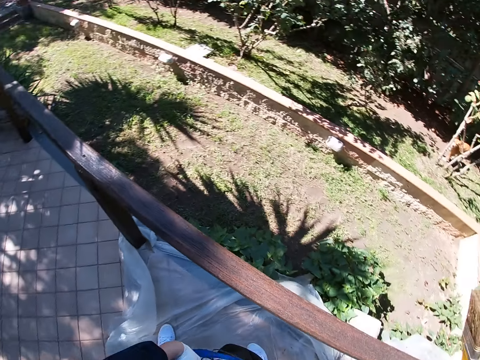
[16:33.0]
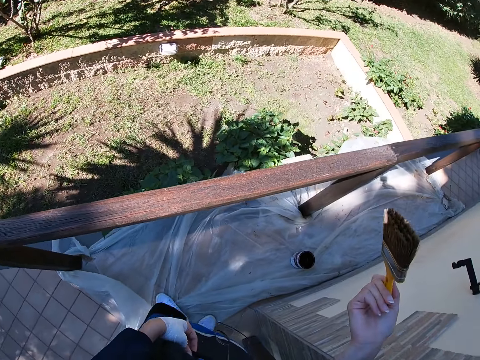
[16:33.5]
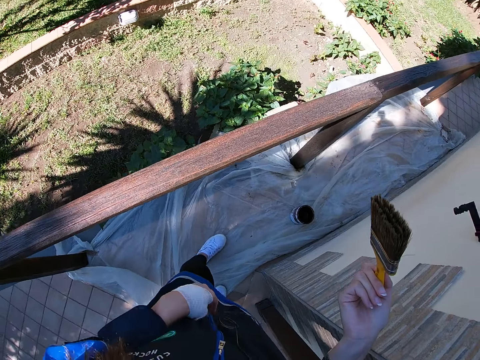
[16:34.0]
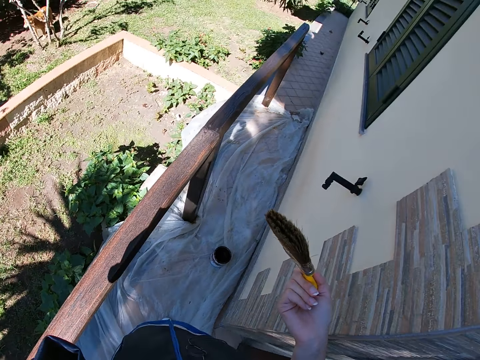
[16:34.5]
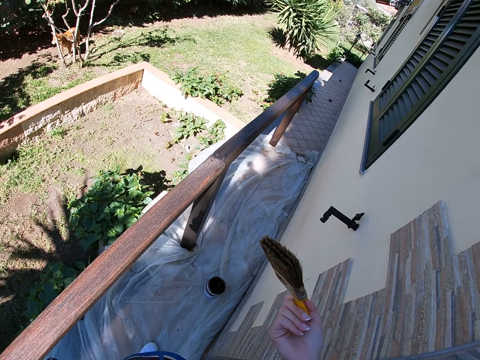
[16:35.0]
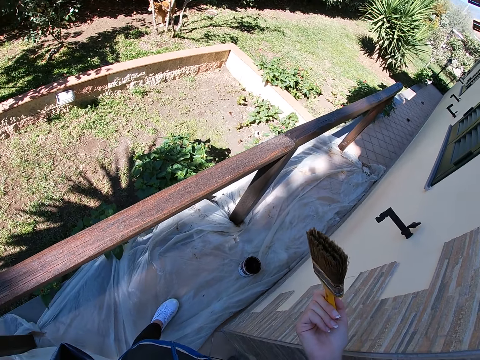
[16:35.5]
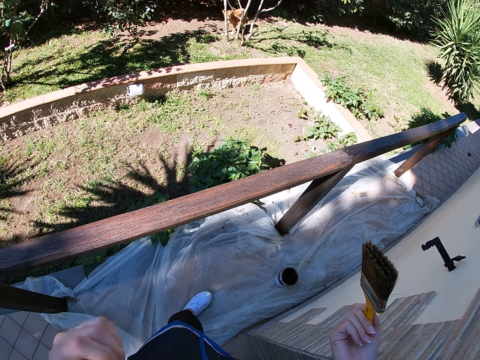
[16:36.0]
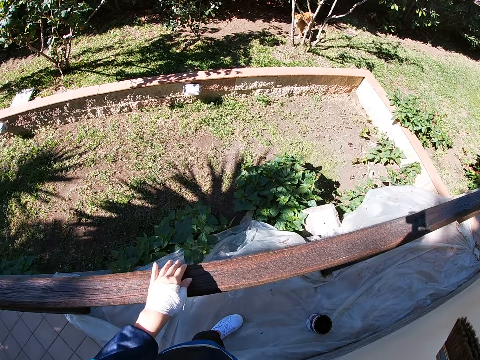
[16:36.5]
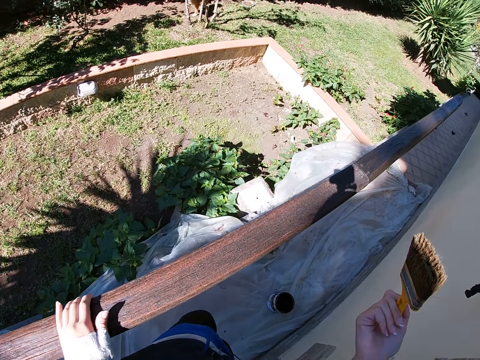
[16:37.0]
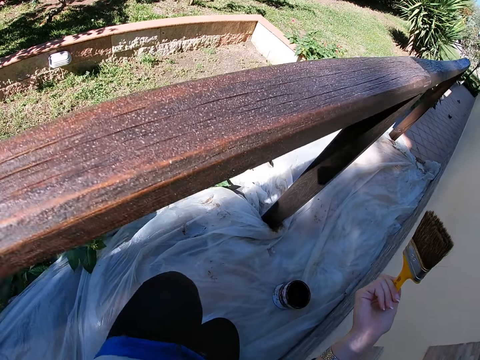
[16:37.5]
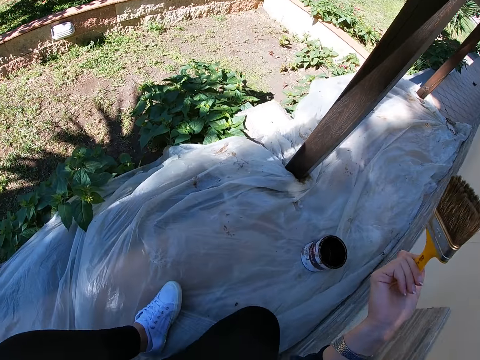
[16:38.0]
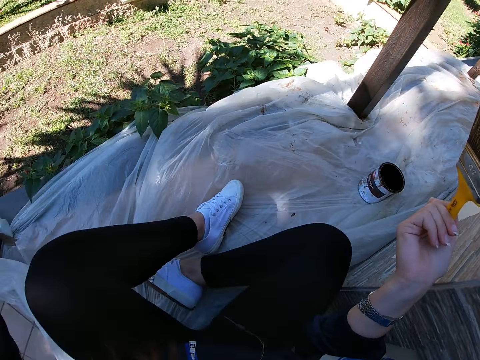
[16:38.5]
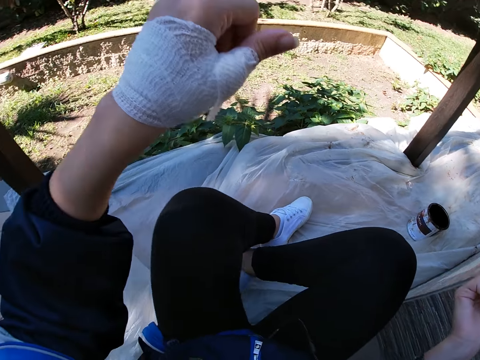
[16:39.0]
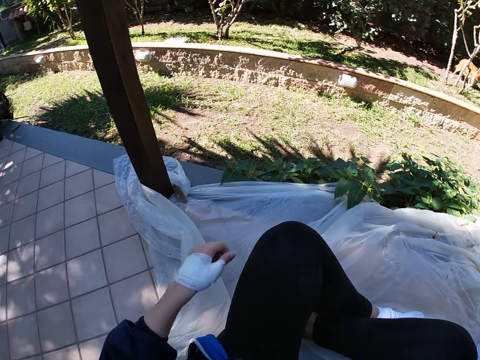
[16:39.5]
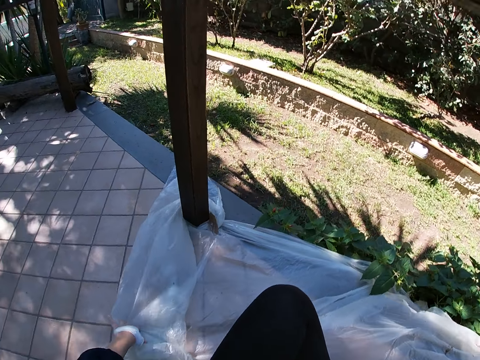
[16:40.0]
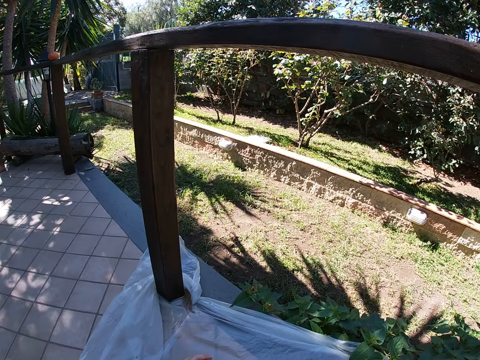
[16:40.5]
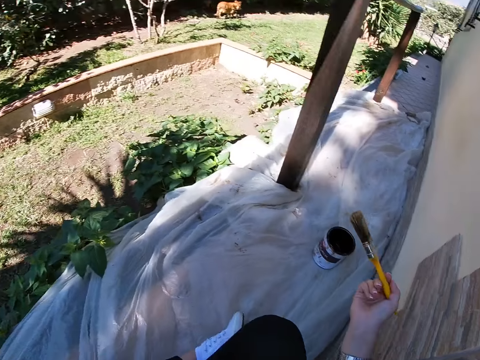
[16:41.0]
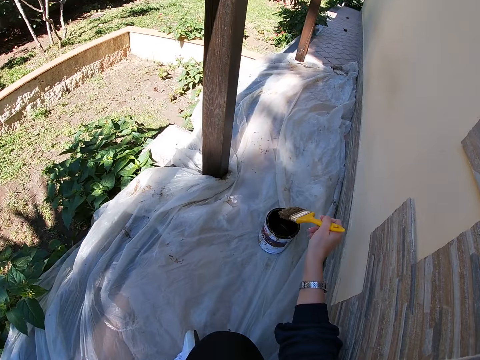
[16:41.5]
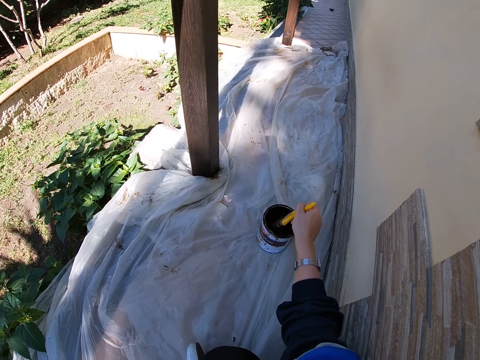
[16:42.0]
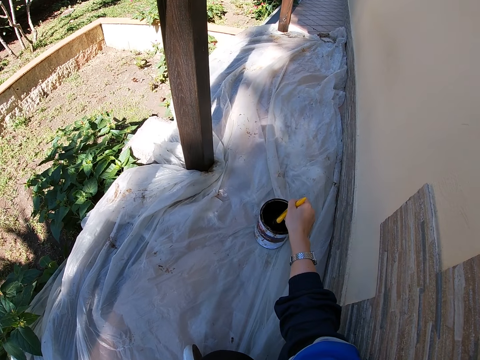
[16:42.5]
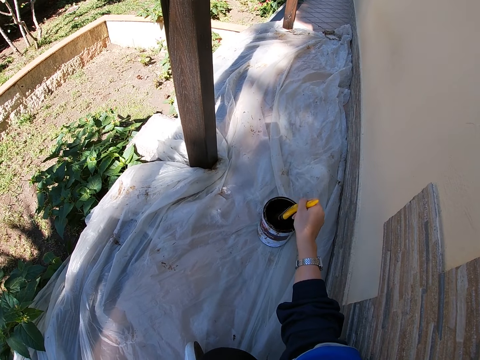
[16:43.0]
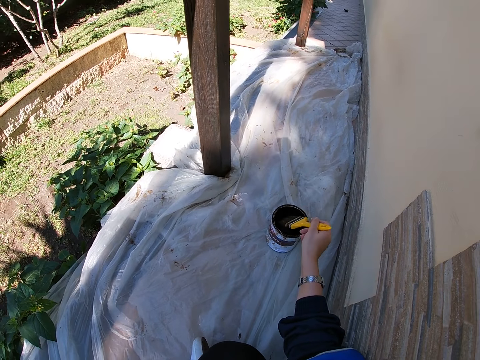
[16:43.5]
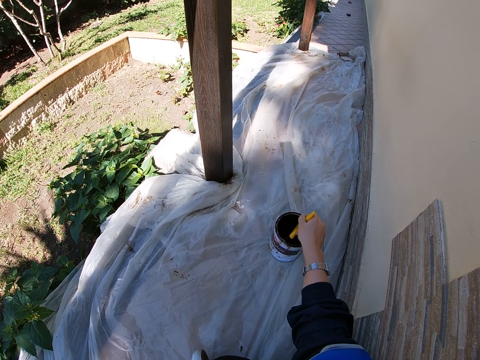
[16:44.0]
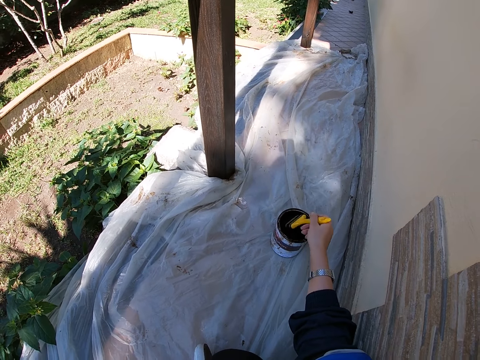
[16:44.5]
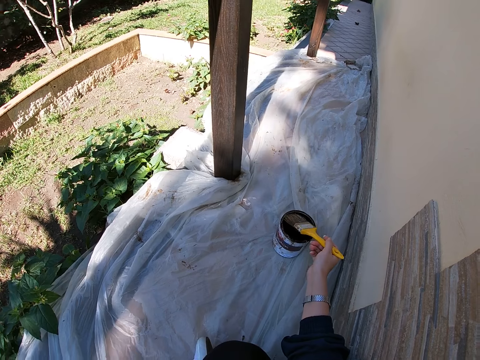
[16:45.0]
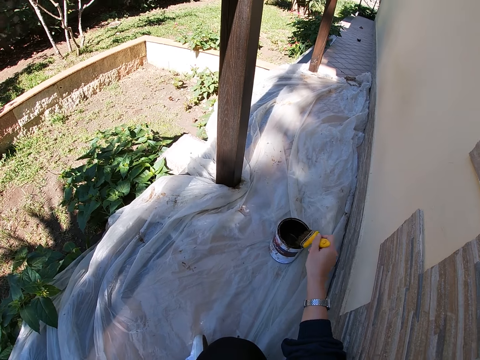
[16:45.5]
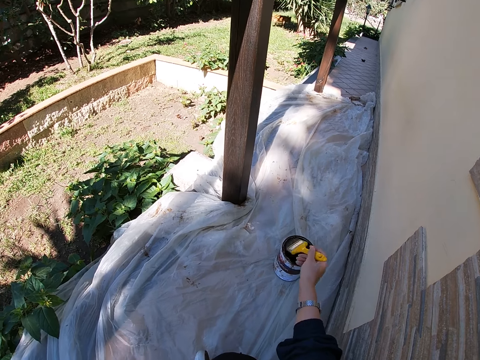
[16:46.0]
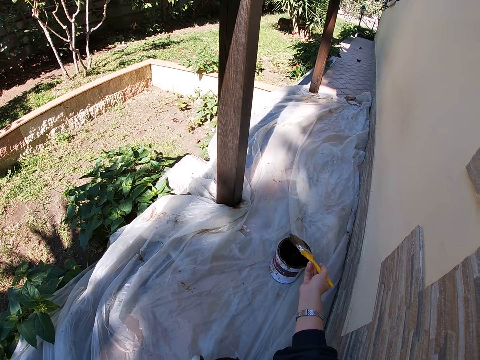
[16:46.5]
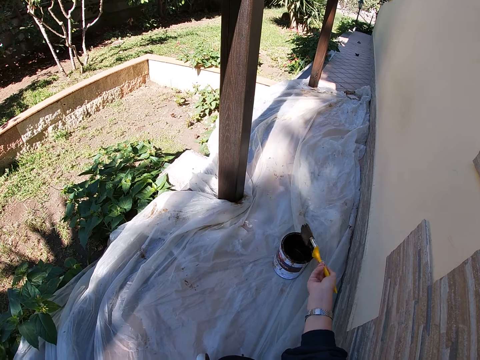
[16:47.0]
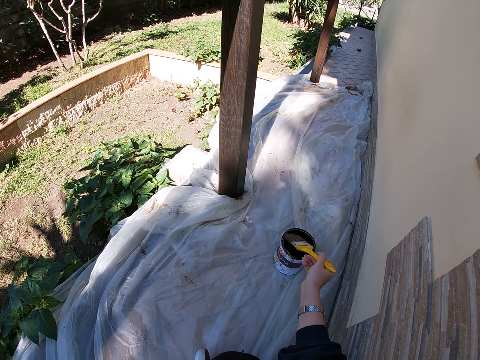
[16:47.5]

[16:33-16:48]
The camera wearer stands on the verandah. She holds the balcony rail with her left hand. She sits on the nylon on the balcony floor. She spreads the nylon on the balcony floor with her left hand. She moves the polythene paper on the floor. She takes some paint from the paint can with the paint brush.

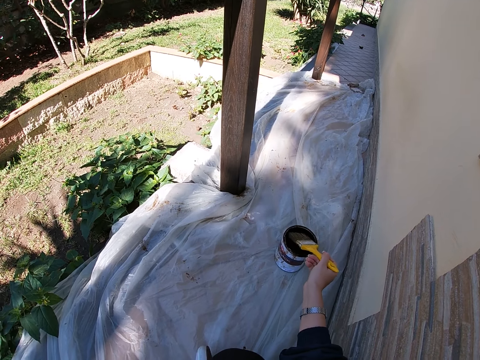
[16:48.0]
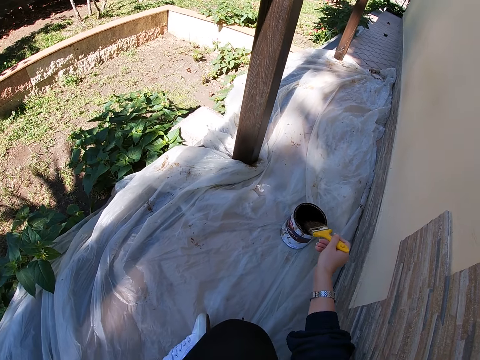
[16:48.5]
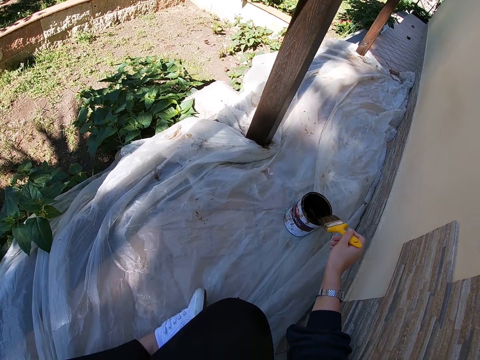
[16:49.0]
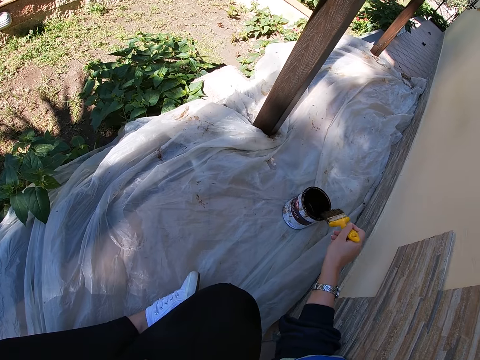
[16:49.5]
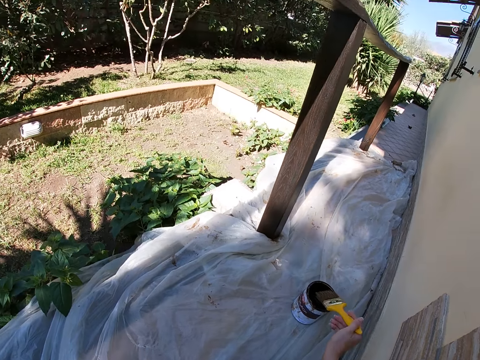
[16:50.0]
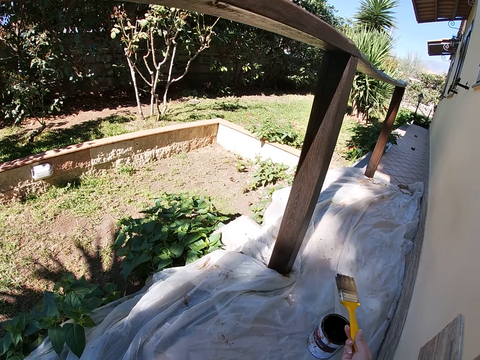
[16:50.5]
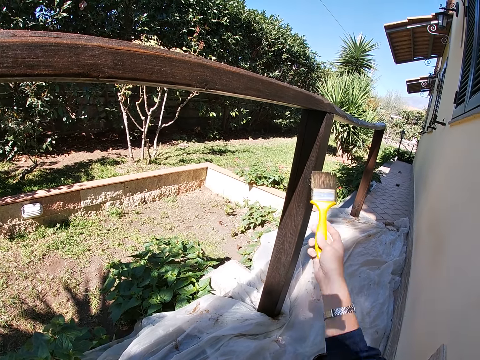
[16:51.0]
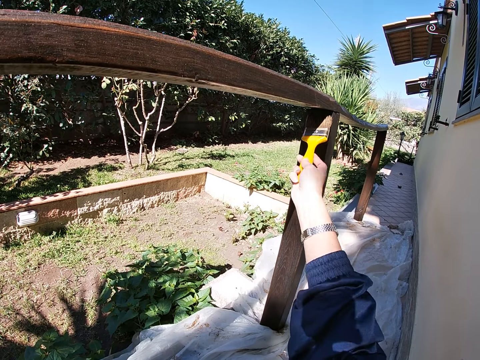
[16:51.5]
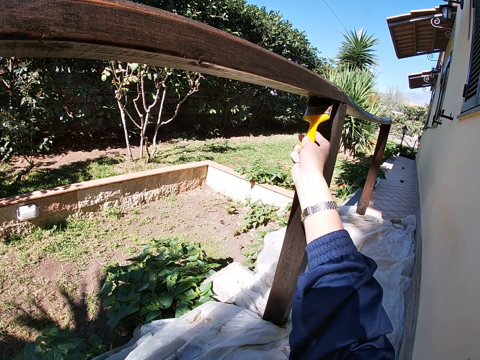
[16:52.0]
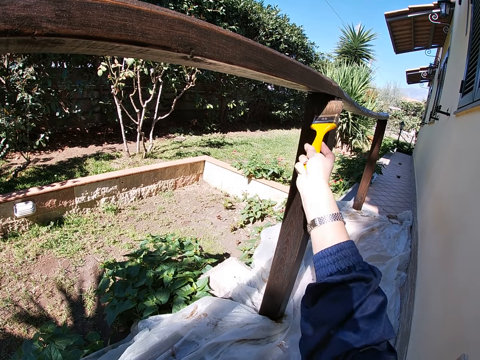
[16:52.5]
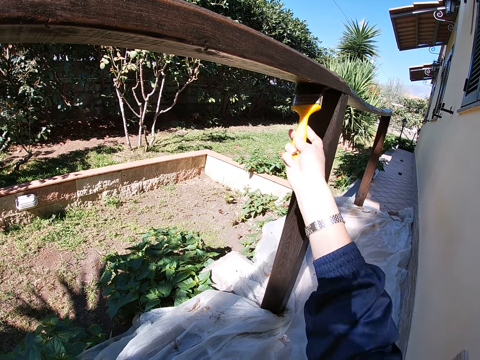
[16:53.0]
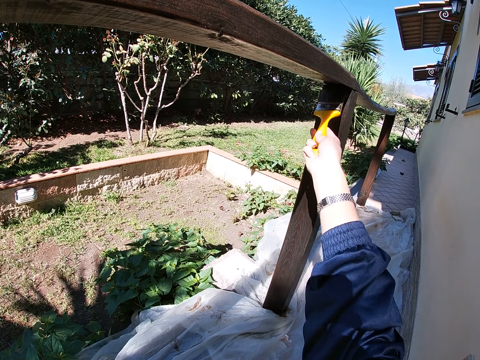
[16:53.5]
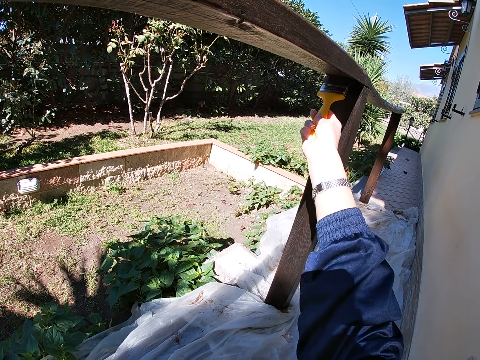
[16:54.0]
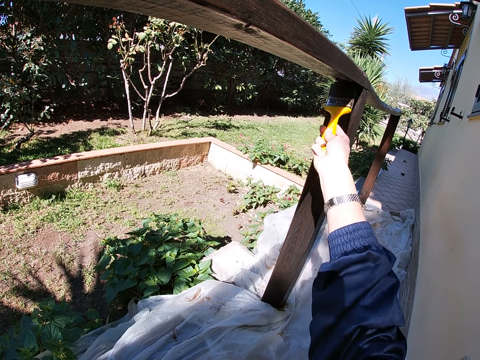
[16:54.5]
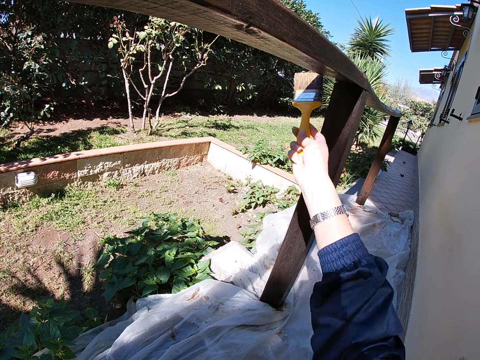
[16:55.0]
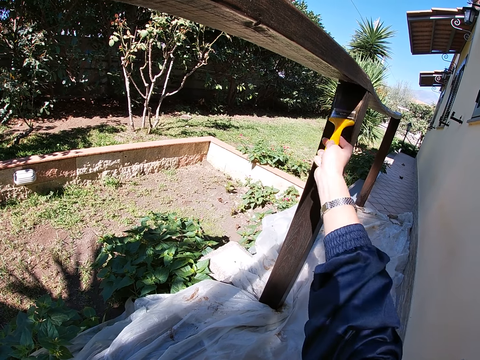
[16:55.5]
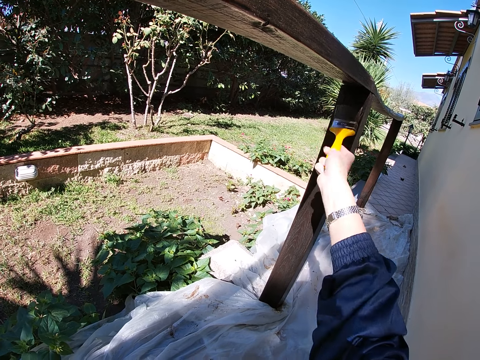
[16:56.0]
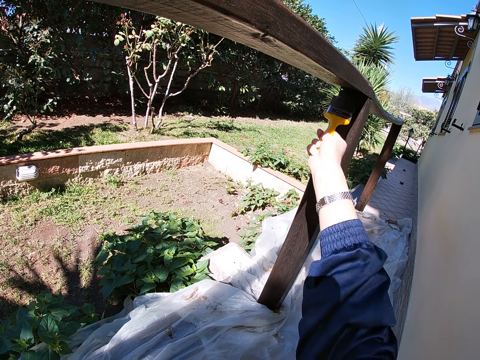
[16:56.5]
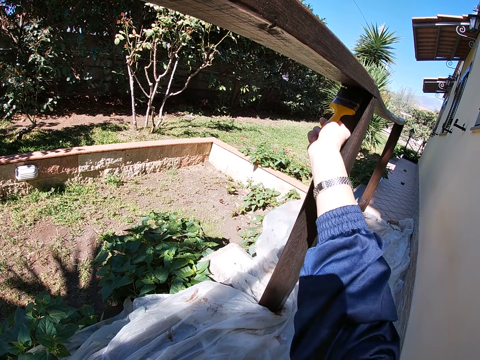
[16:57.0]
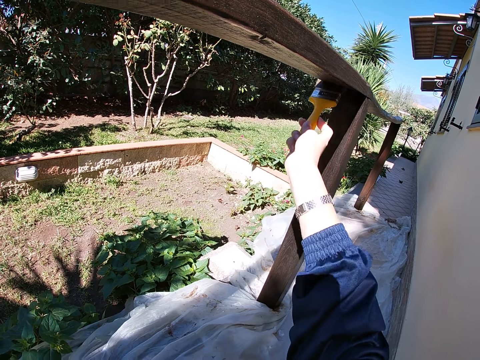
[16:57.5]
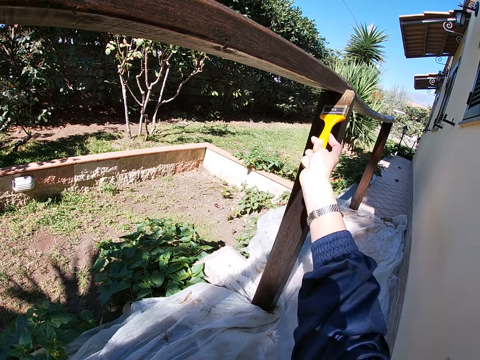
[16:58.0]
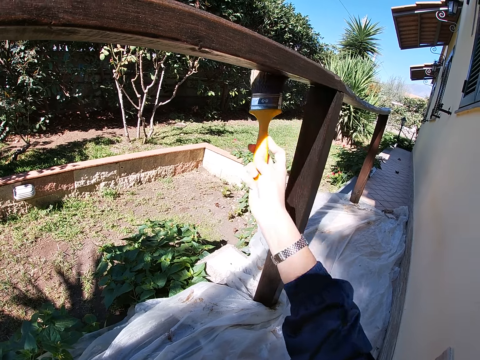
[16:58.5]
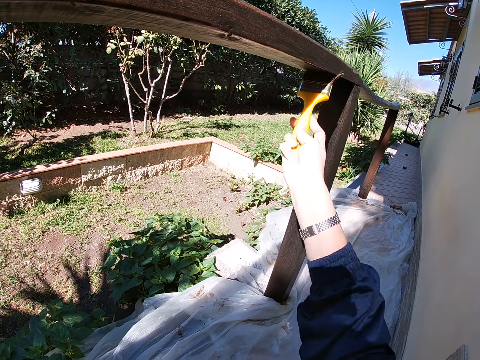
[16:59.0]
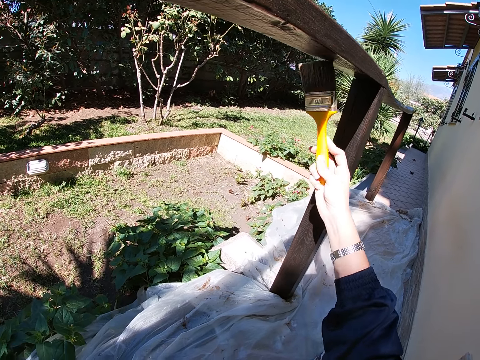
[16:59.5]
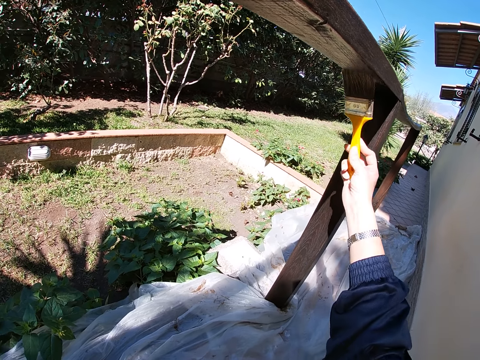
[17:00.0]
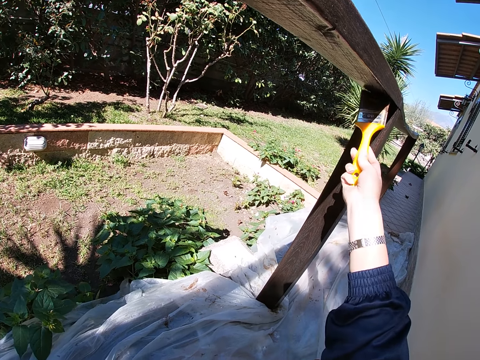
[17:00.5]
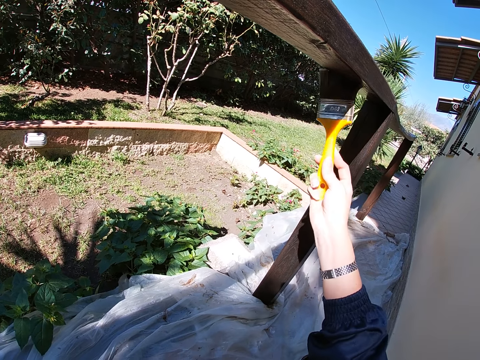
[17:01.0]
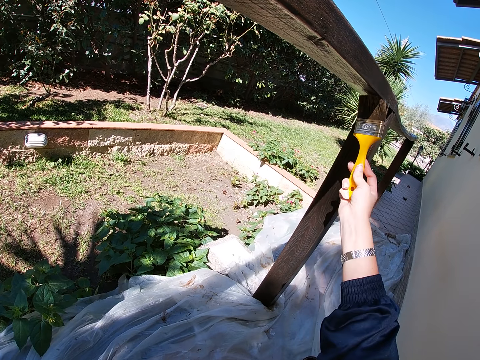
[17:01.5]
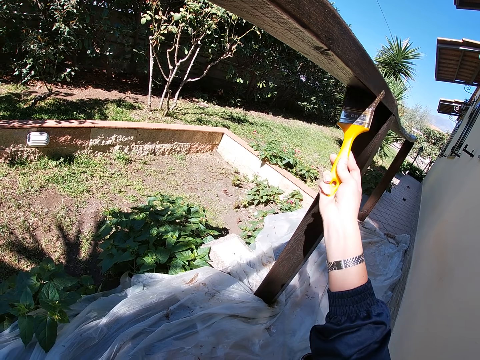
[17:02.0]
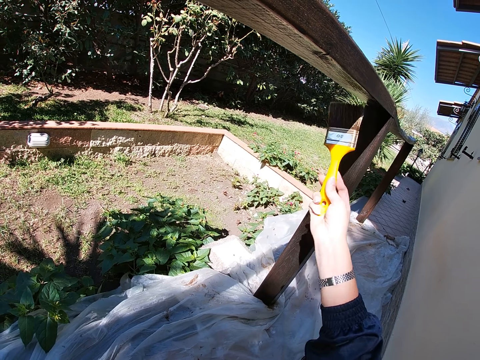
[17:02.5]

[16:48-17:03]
The camera wearer paints the balcony rail with the paint brush. They paint the balustrade. They paint the handrail.
